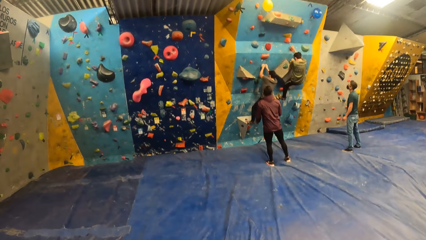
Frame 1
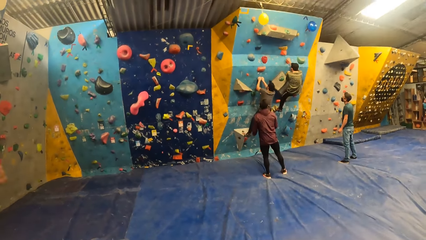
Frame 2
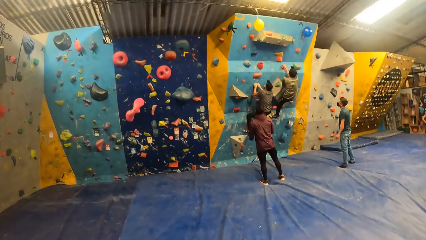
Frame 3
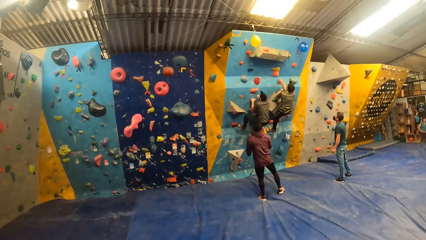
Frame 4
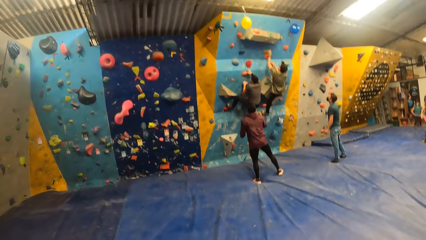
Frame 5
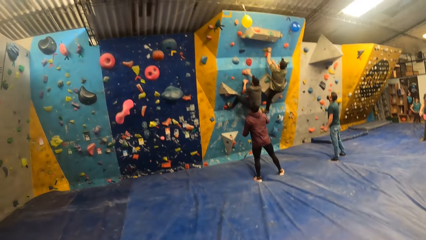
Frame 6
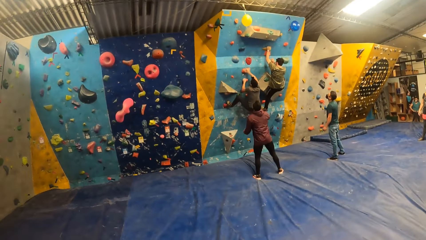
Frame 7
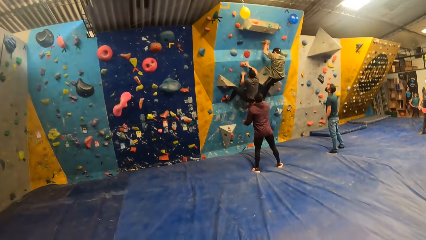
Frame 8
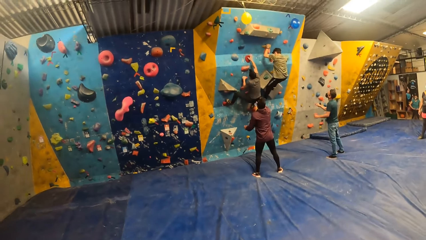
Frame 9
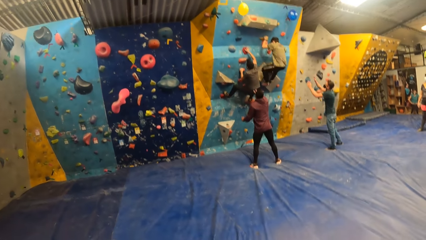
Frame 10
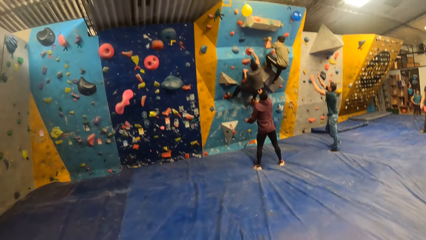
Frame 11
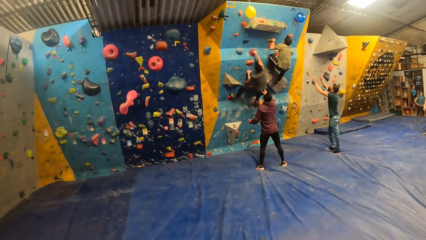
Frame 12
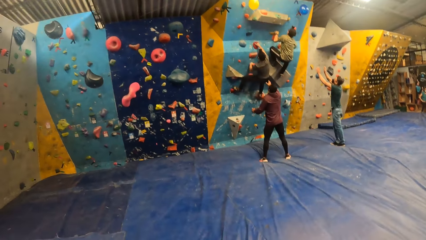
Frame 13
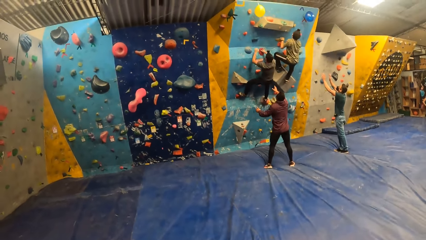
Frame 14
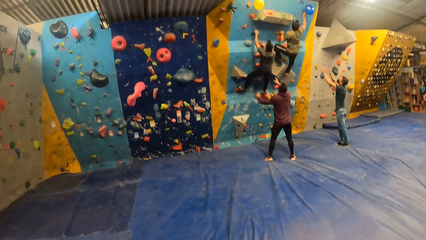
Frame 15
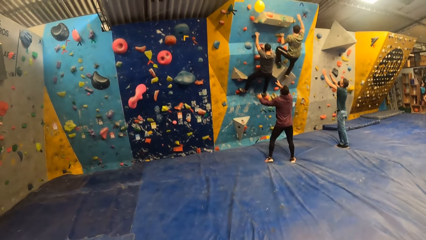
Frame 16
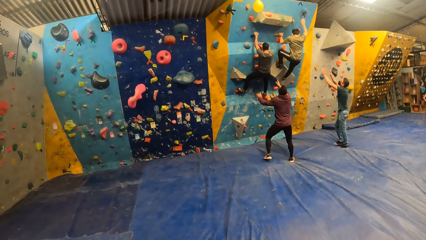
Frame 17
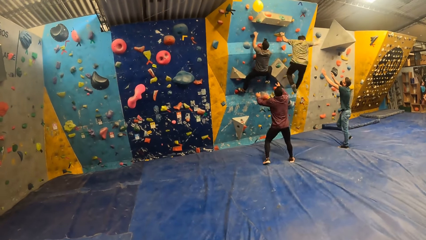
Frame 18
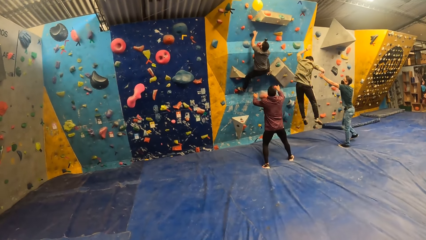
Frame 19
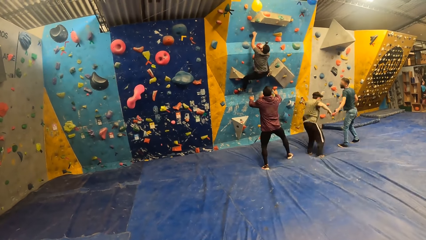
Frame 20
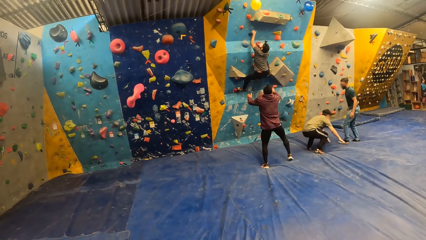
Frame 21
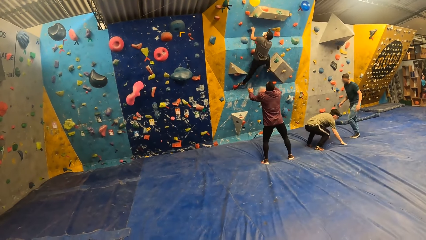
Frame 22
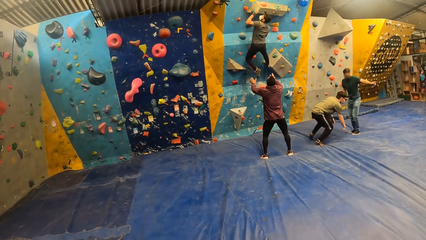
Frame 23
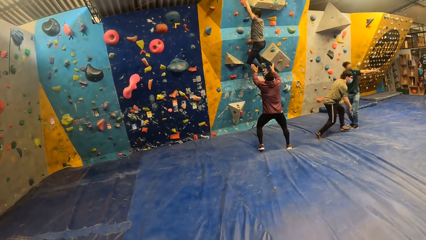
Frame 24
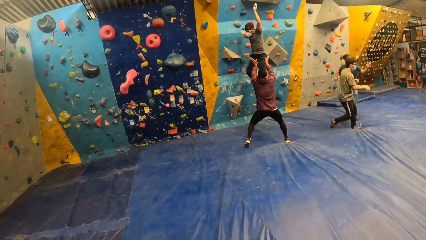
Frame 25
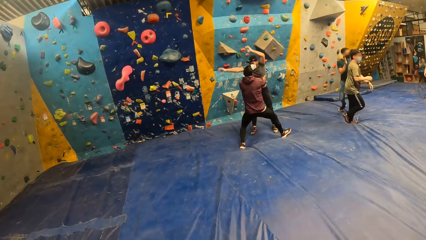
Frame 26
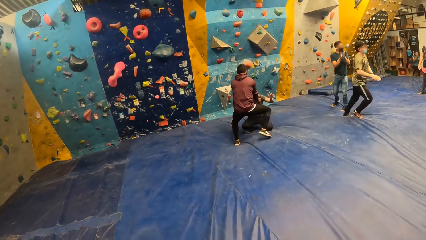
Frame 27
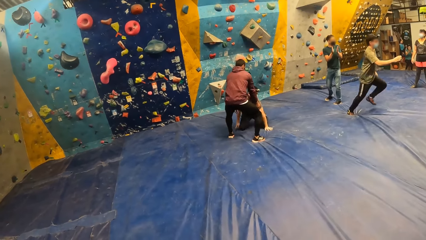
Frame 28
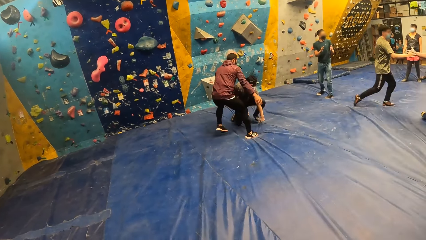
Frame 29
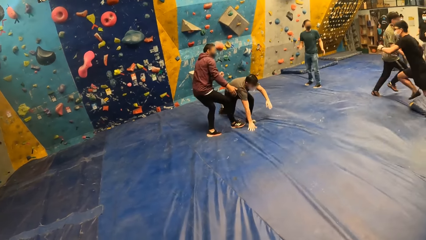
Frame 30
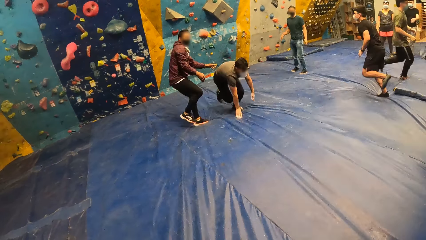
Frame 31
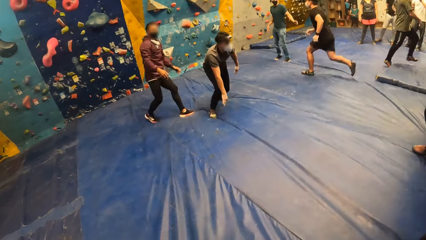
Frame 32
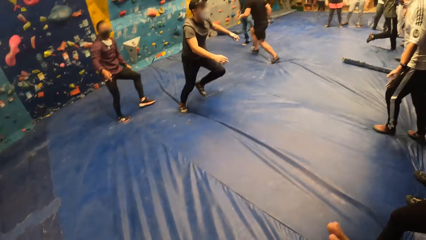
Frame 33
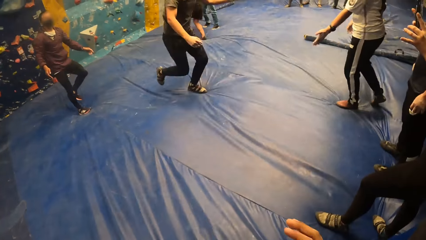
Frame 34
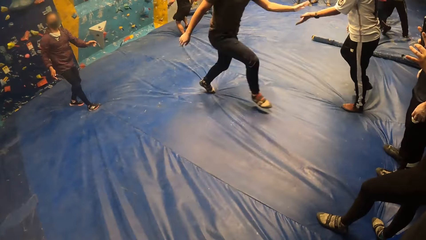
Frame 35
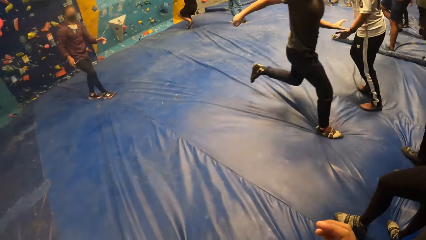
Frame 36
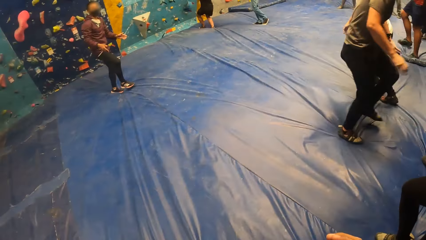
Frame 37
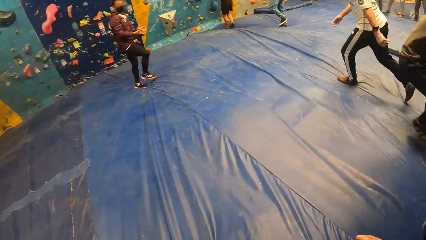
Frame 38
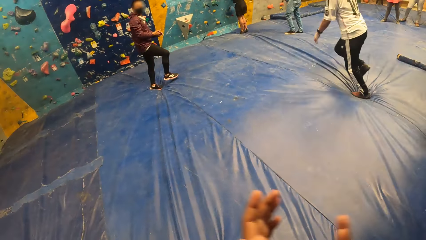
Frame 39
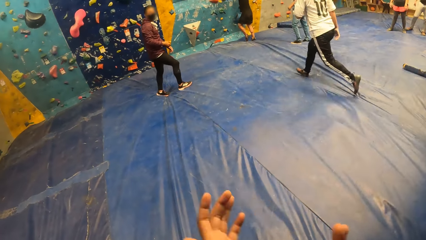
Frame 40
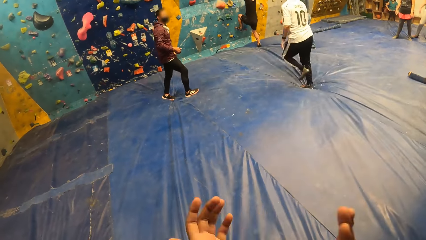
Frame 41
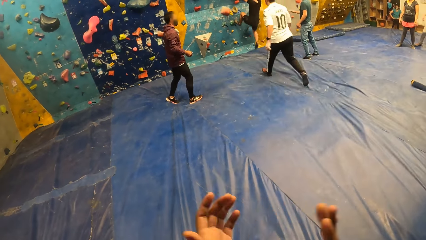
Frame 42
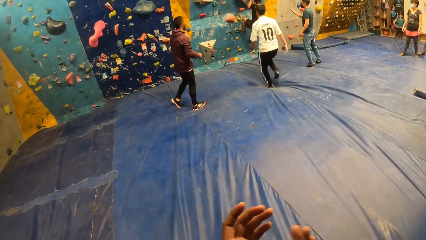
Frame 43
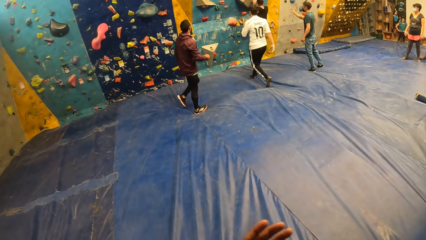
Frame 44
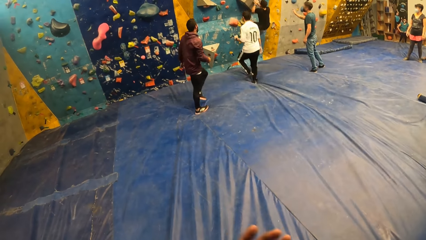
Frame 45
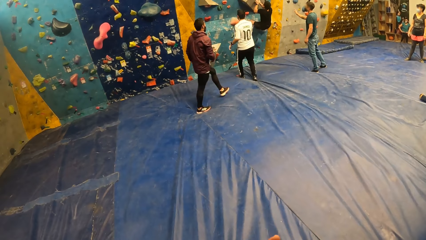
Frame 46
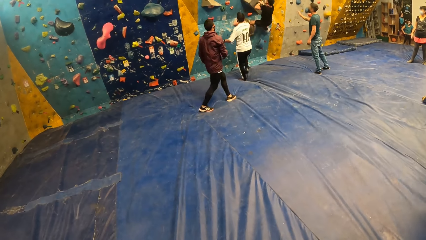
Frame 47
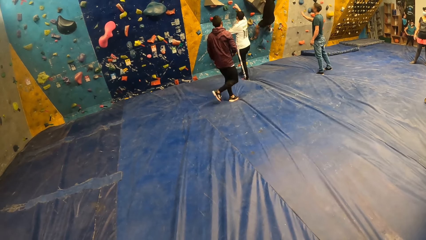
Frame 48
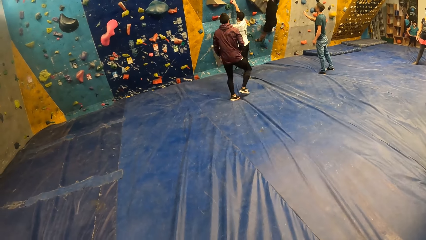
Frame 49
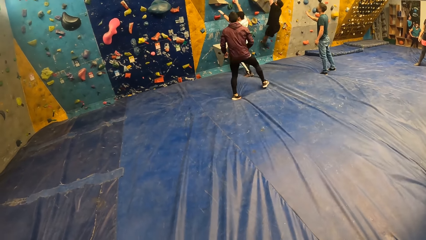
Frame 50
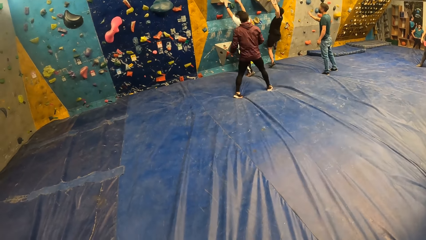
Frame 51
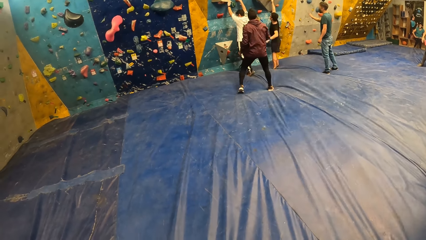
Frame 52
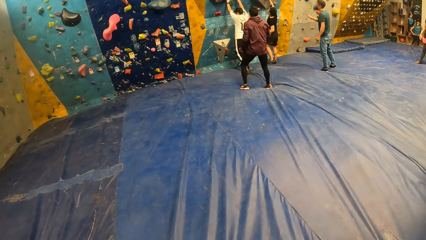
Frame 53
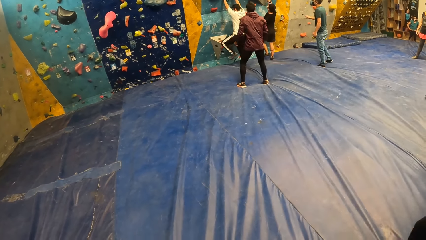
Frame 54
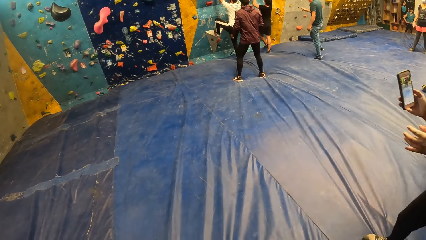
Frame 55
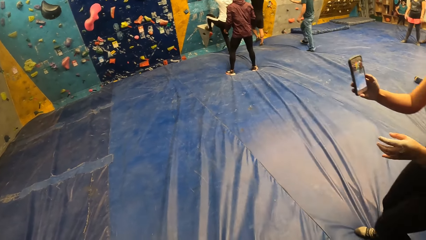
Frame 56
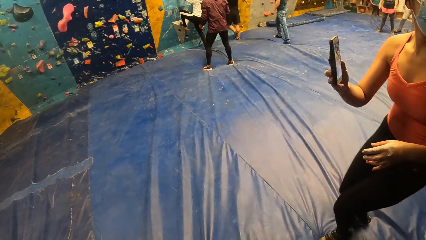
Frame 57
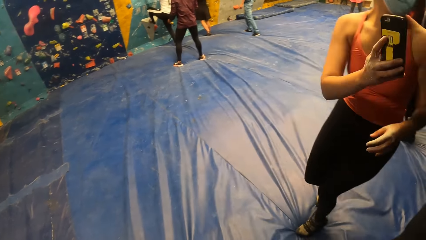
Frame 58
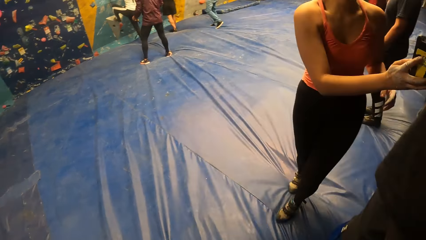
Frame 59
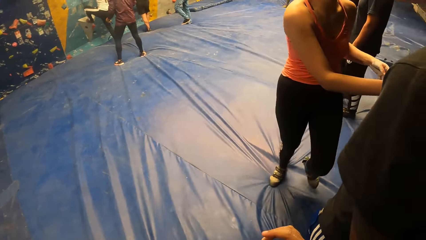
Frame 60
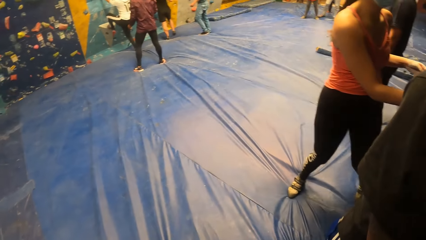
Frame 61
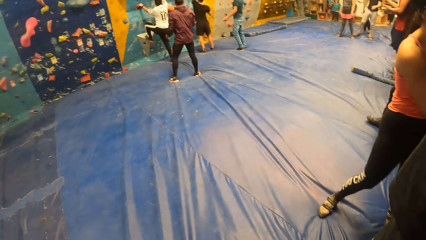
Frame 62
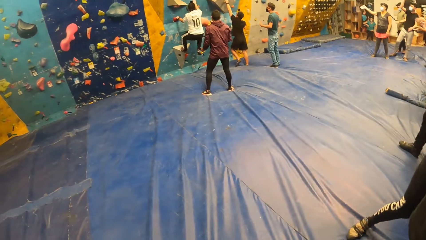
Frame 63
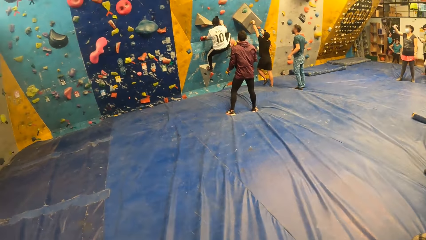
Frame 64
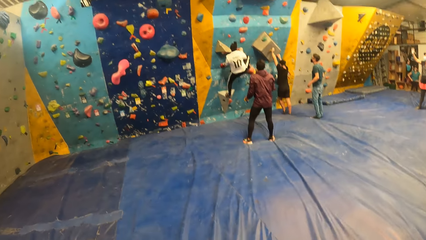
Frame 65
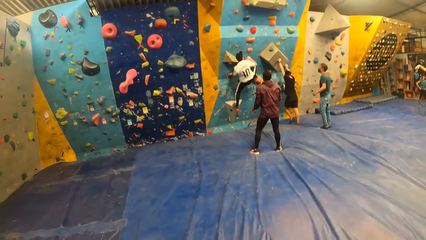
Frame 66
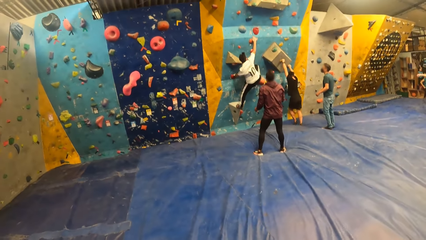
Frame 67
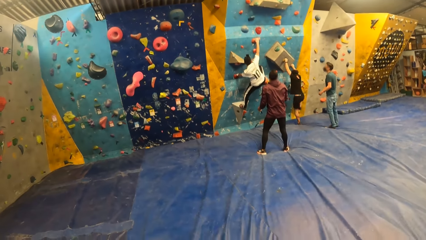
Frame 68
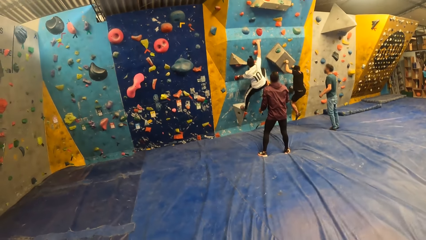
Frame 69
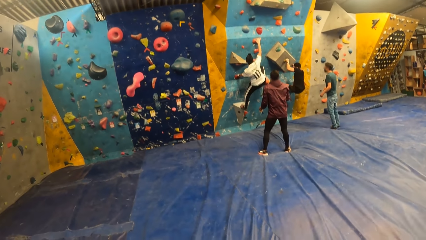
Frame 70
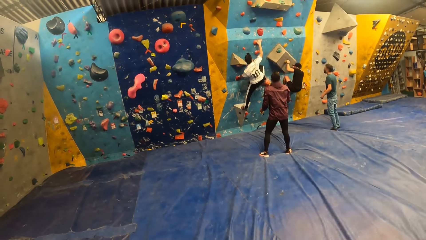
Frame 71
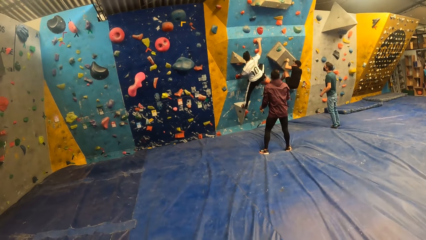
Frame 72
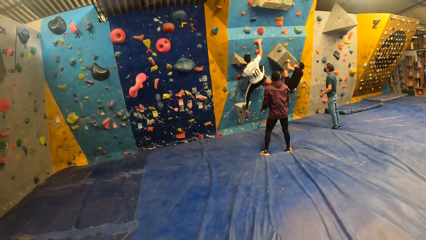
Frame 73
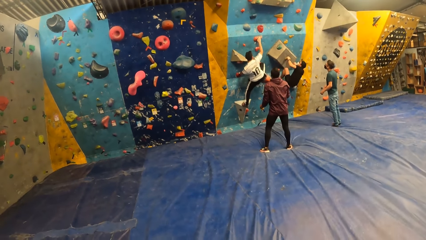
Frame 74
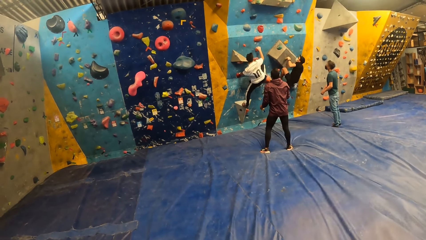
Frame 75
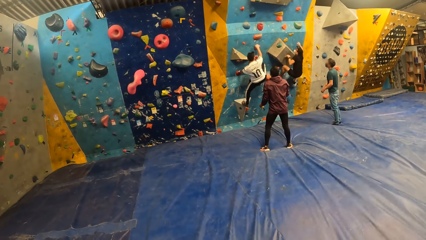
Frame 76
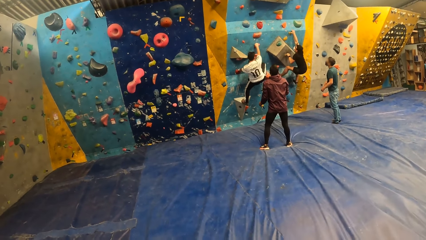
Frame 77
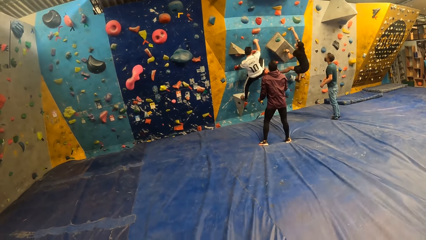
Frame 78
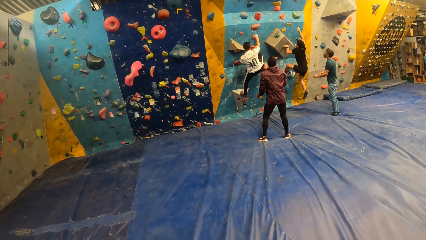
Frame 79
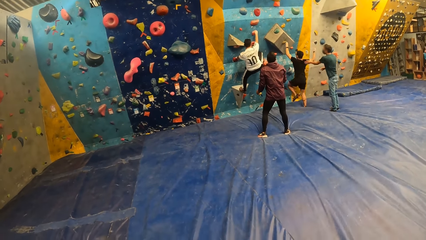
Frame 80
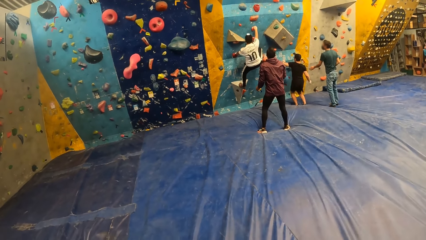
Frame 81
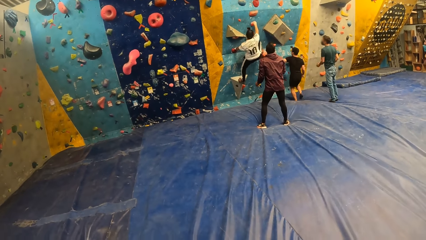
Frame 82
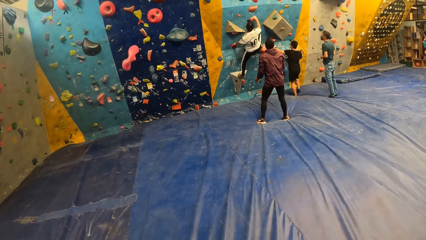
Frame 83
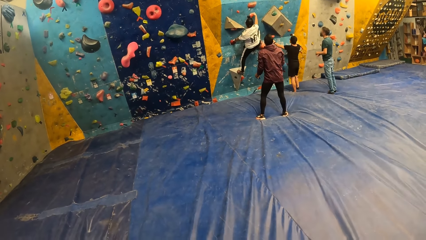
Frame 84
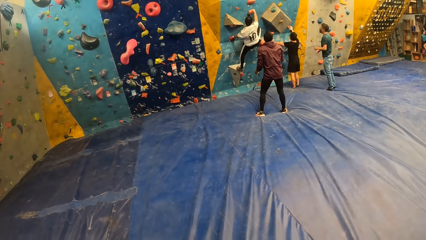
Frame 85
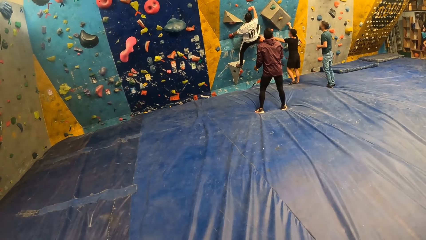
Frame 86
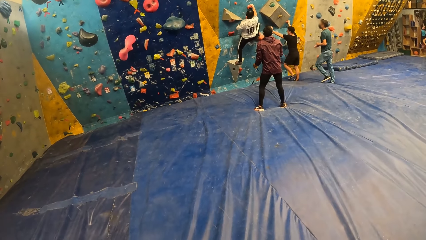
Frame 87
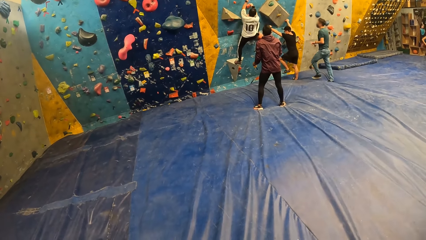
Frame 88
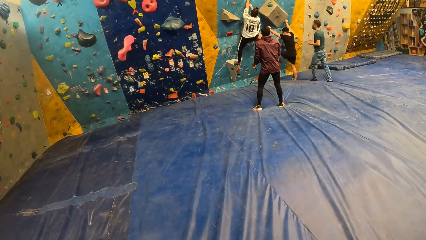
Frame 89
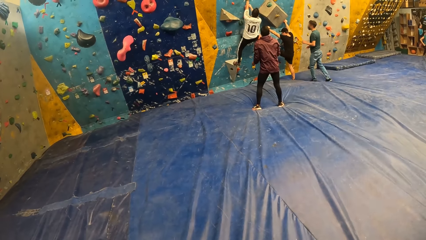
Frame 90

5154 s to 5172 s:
The man hits a blue balloon on the bouldering wall with his right hand, jumps down from the bouldering wall, and stands up from the bouldering mat. Another man hits a yellow balloon on the bouldering wall with his left hand and jumps down from the bouldering wall. The first man runs towards a group of people. A third man holds the second man with his hands. The first man interacts with a fourth man. The fourth man runs towards the bouldering wall. The second man runs towards the group of people and interacts with a fifth man. The fifth man runs towards the bouldering wall. The camera wearer claps his hands together. The fourth man climbs the bouldering wall. The fifth man climbs the bouldering wall. The fourth man jumps down from the bouldering wall. The camera wearer stares at the room. A woman walks around with a phone in her right hand. The fourth man climbs the bouldering wall and jumps down from the bouldering wall.
